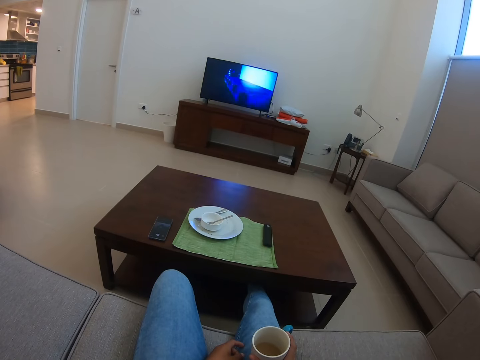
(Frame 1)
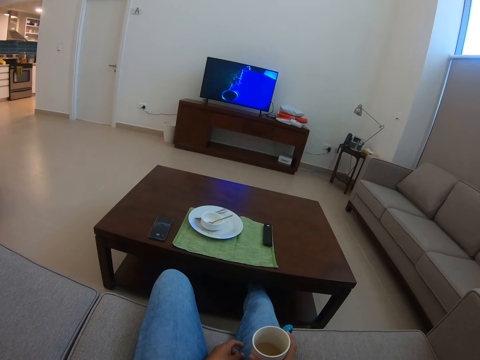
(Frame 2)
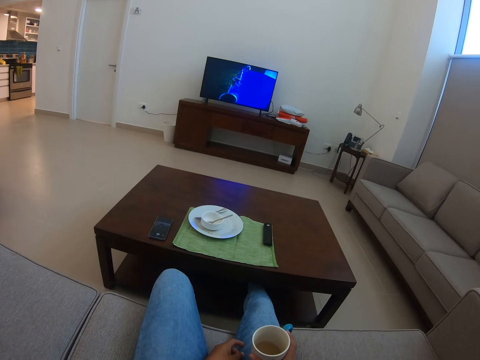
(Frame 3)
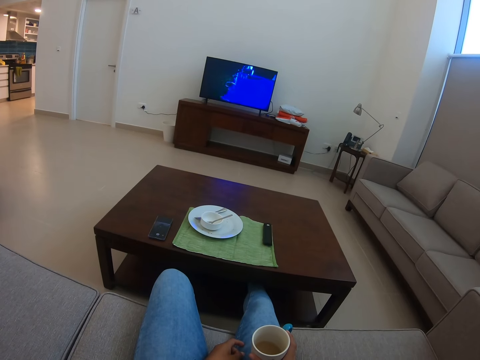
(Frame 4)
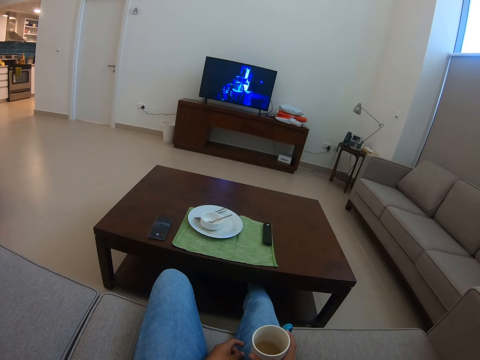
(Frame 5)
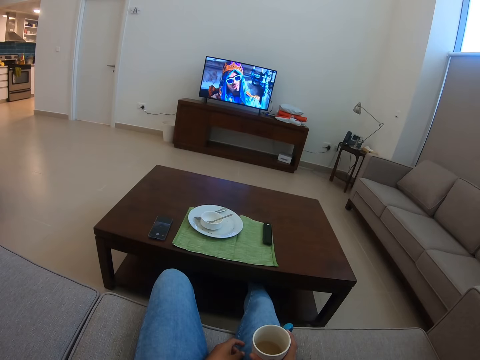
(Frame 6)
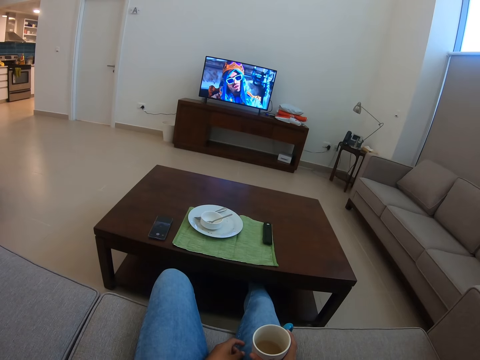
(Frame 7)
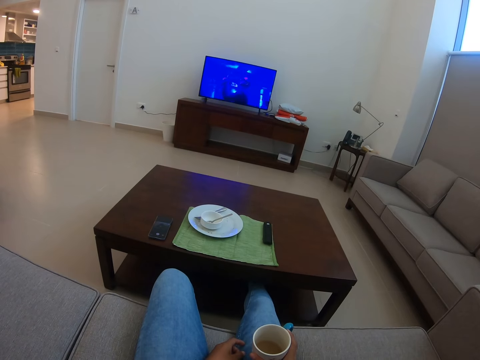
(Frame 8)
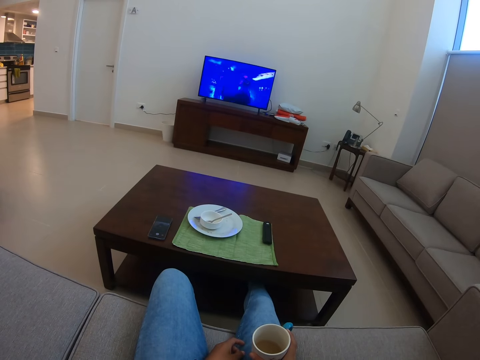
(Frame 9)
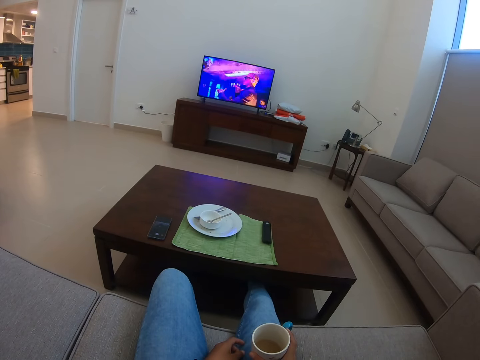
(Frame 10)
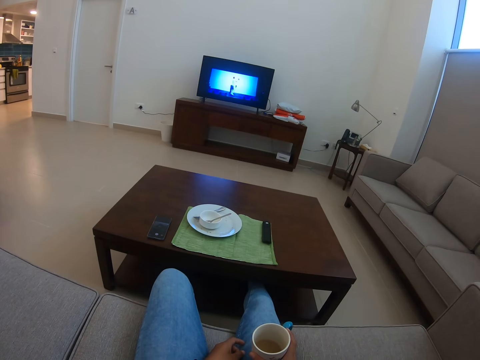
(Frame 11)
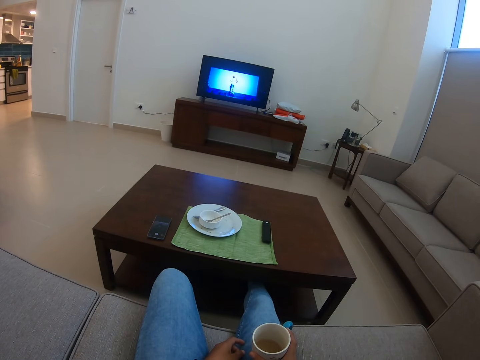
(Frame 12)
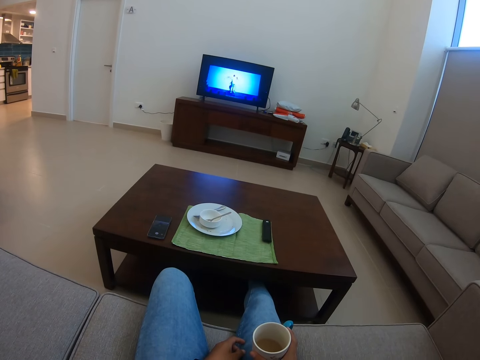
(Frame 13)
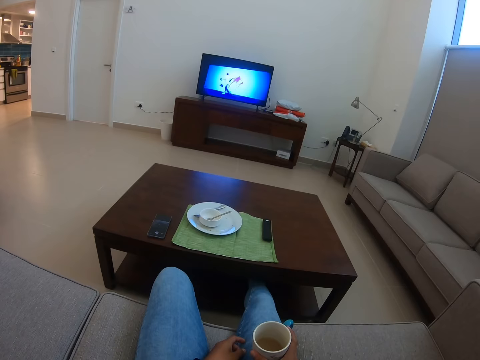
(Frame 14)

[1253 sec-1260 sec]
The camera wearer stops rubbing her two fingers together.

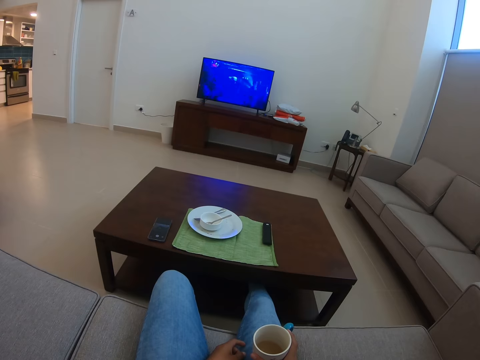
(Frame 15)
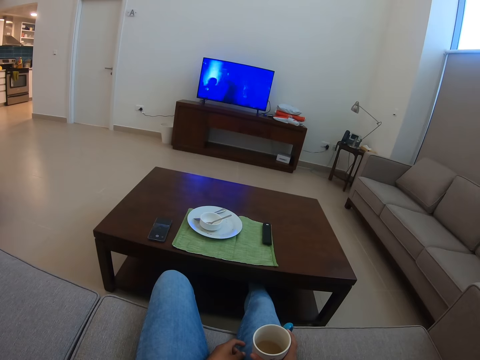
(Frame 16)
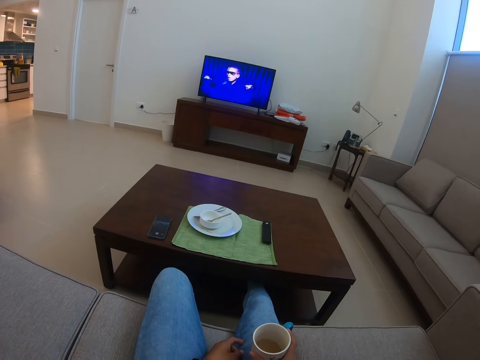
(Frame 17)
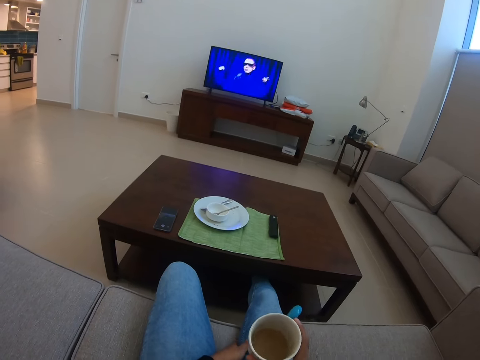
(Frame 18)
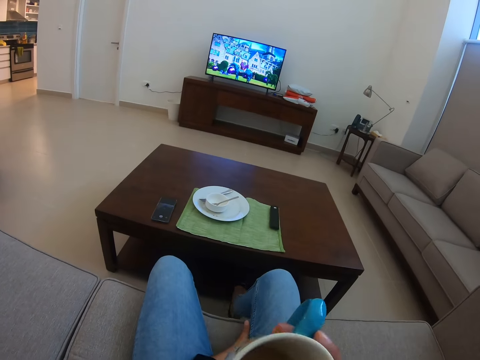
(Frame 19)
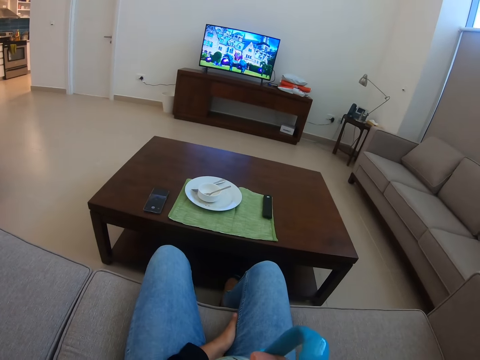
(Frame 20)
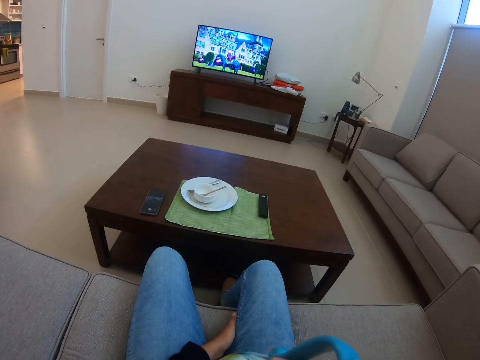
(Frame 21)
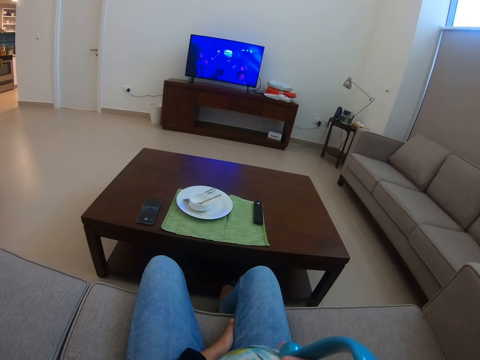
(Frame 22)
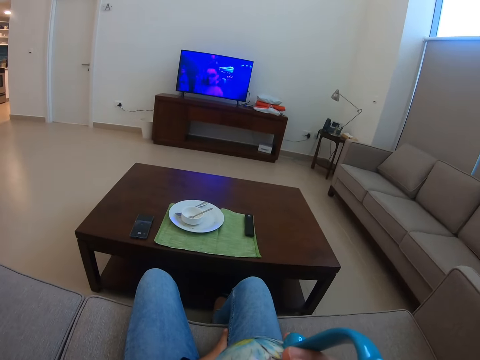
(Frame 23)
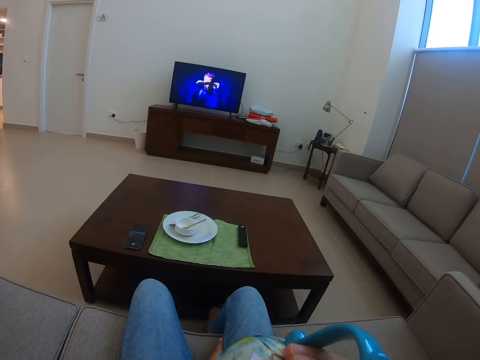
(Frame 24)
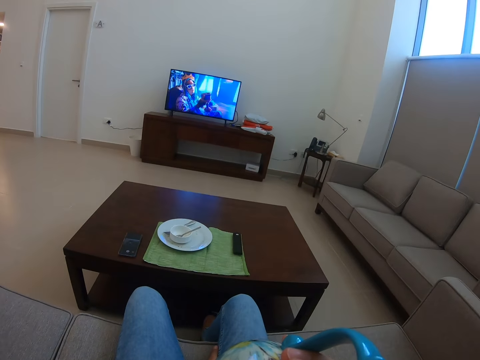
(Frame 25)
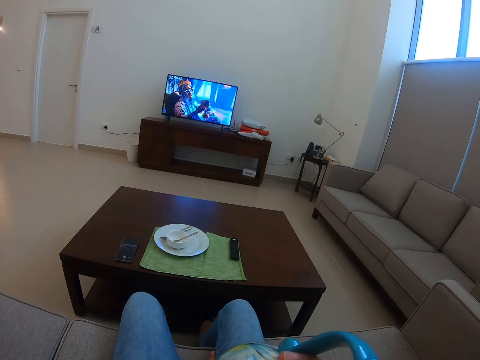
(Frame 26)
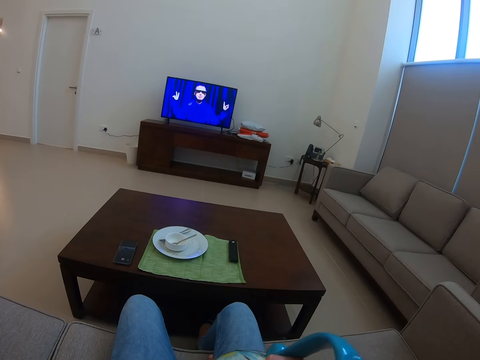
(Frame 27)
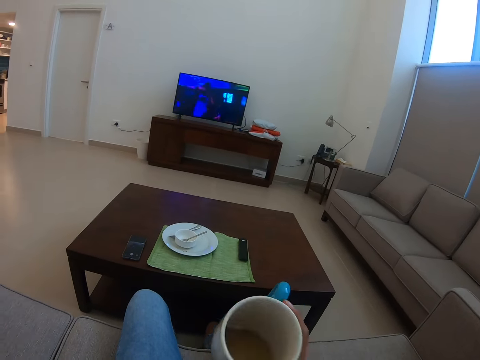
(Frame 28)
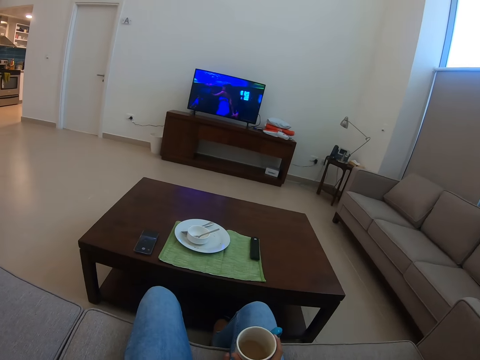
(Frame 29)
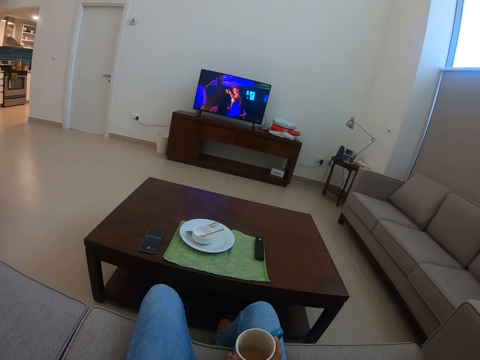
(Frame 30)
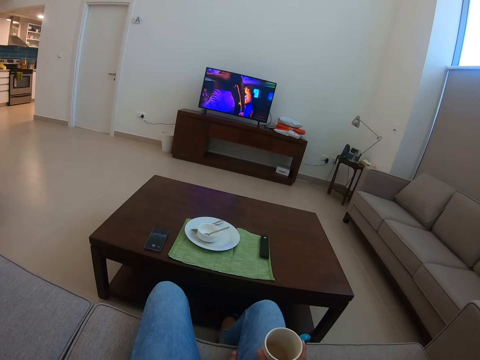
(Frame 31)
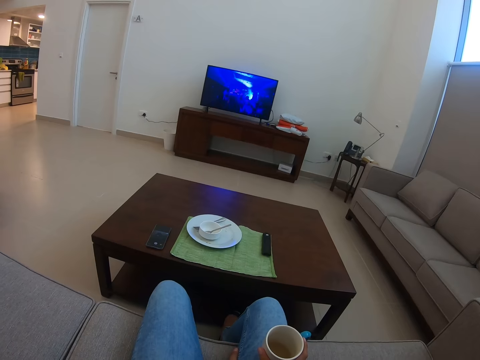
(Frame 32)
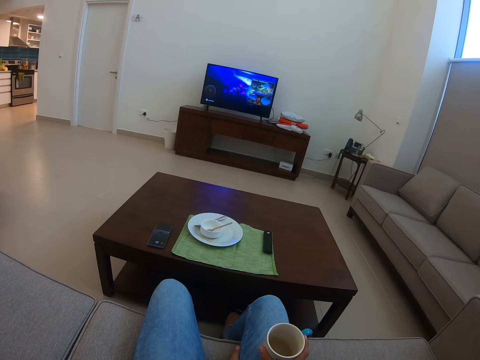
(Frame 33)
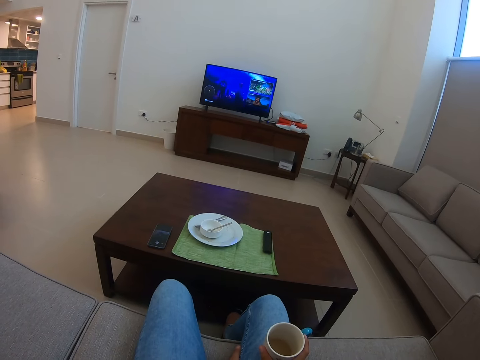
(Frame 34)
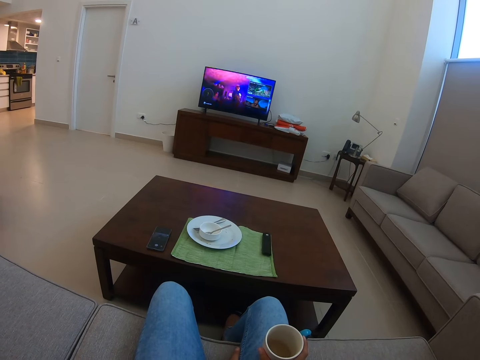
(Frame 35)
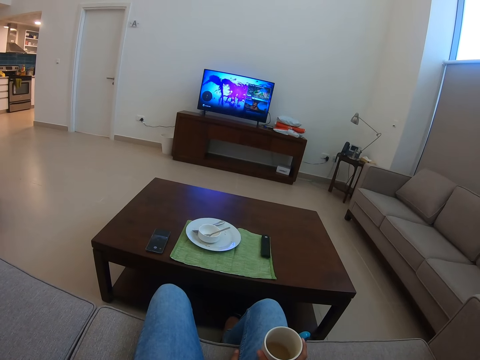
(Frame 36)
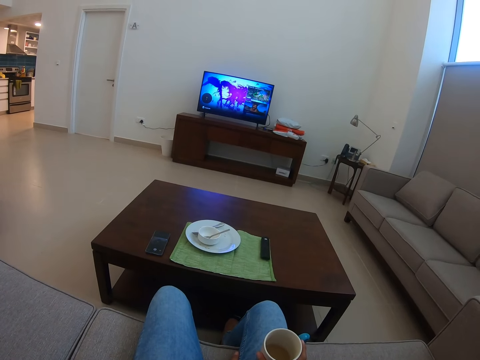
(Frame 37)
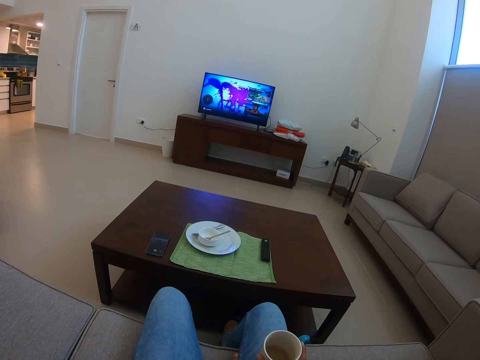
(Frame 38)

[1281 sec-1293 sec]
The camera wearer moves her left hand. She raises the cup of tea from her lap. She sips tea from the cup. She drops the cup of tea on her lap.

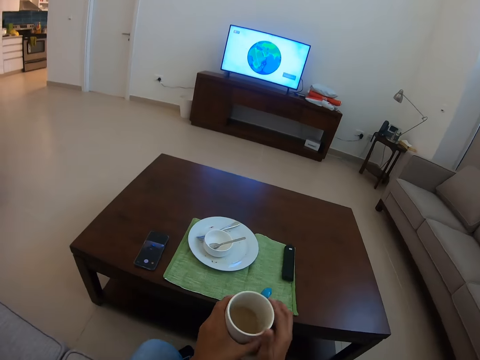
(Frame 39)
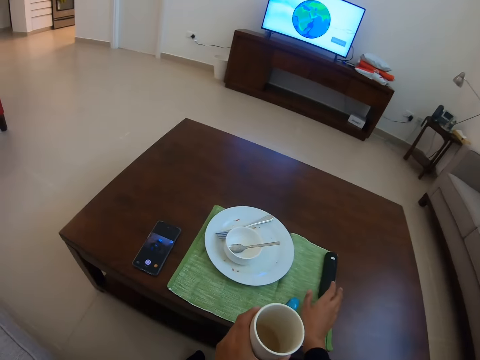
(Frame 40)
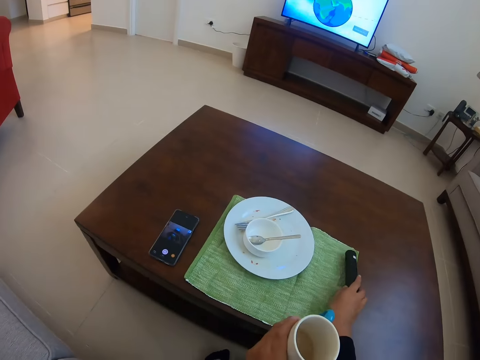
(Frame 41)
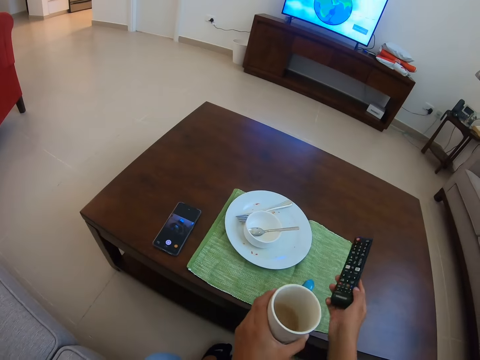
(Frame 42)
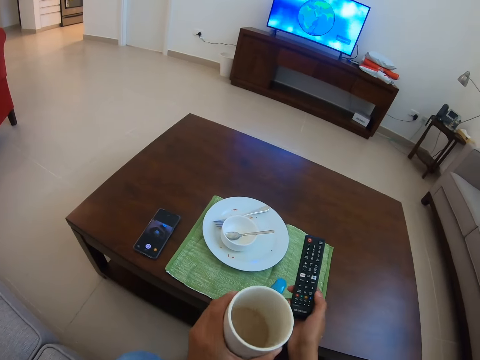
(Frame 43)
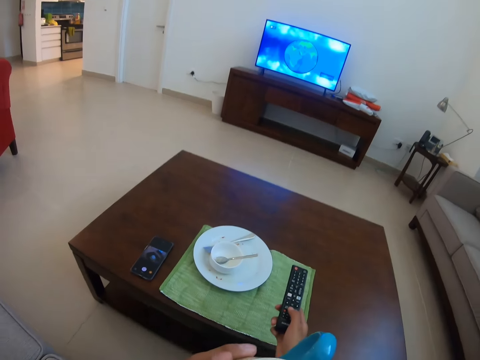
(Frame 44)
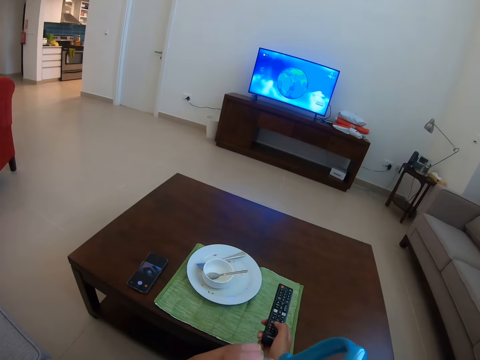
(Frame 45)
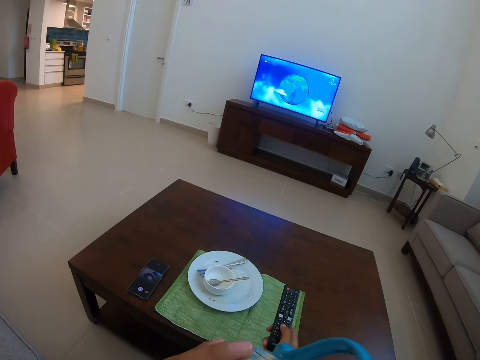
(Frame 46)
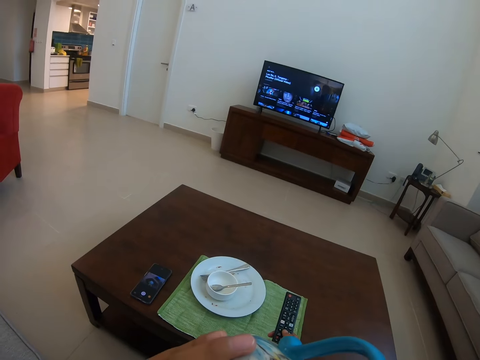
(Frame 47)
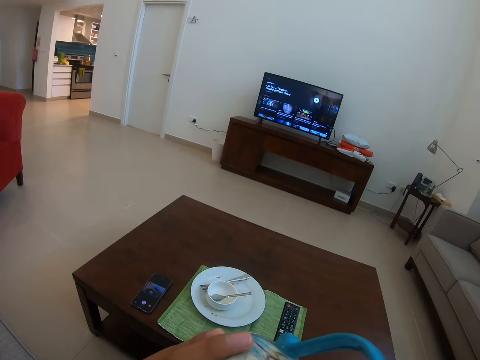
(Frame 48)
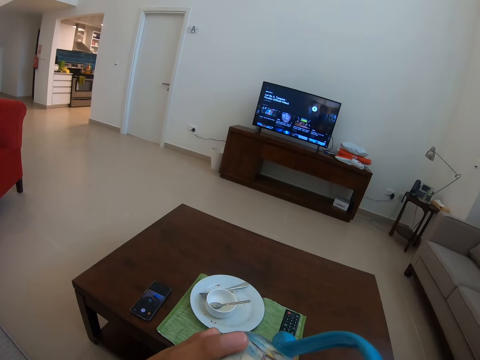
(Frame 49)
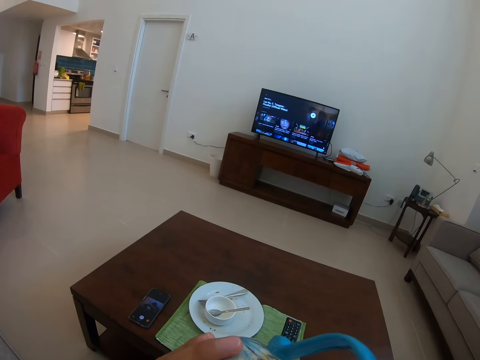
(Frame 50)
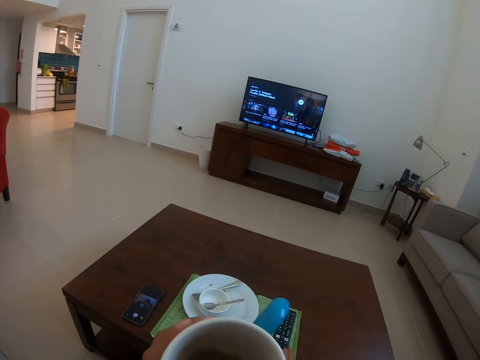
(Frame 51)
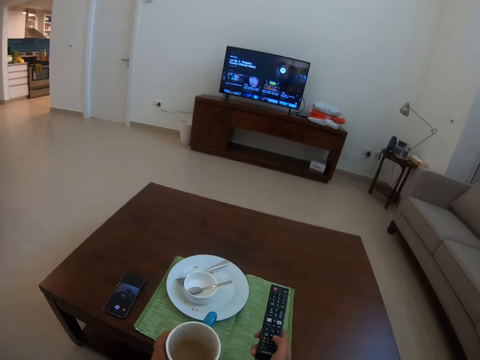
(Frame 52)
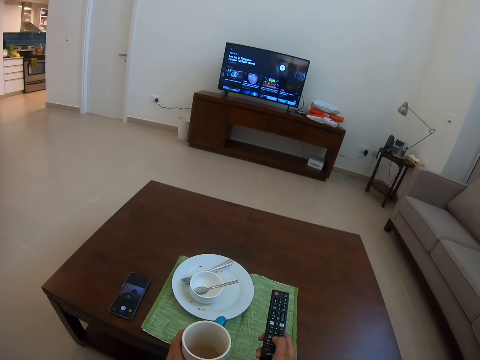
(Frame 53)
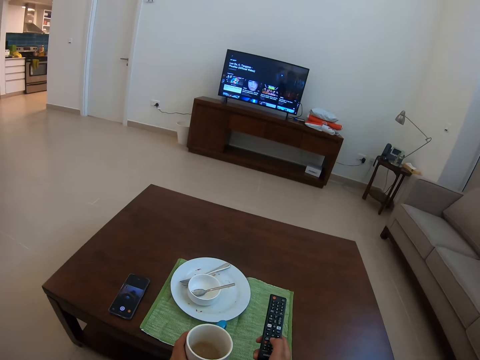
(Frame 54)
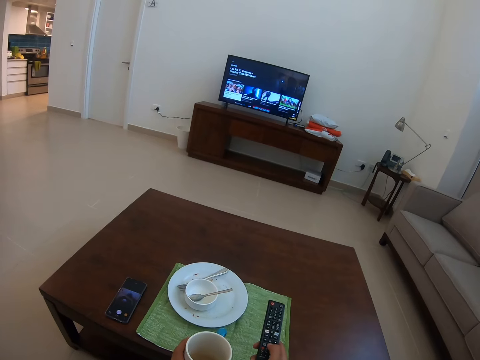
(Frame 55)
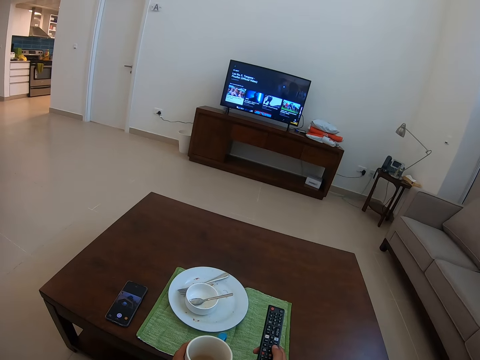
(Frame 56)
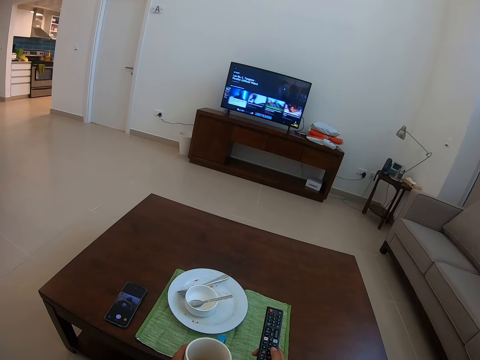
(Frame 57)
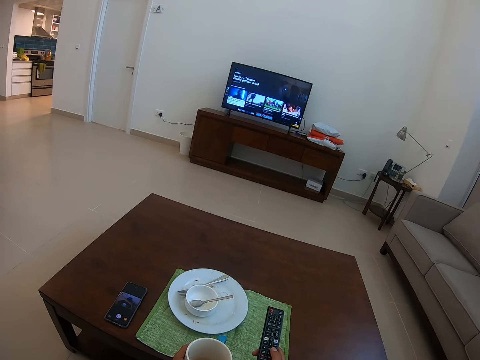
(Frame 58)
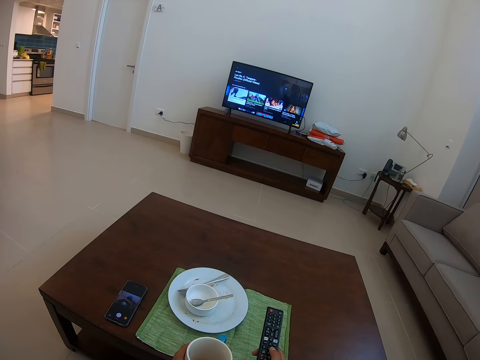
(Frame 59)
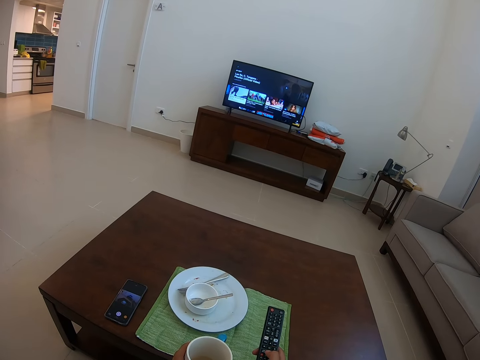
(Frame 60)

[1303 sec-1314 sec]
The camera wearer changes the cup of tea from right hand to left hand. She bends towards the table and stretches her hand towards the remote. She picks up the remote control. She turns the remote downside up. She raises the cup of tea. She sips tea. She drops her hand down. She dials the remote. She changes the television station. She moves the cup. She selects a song.
